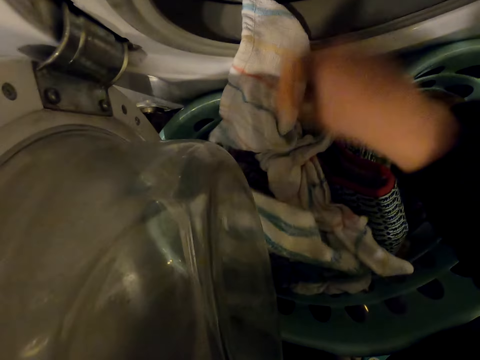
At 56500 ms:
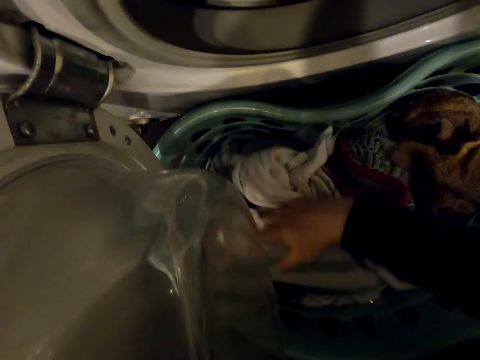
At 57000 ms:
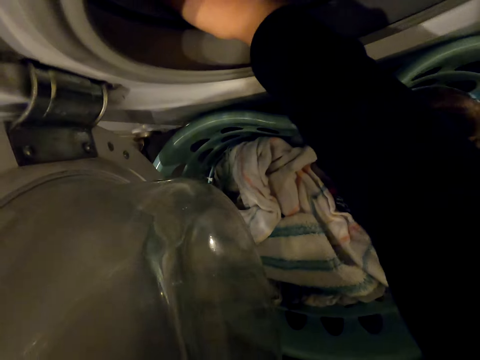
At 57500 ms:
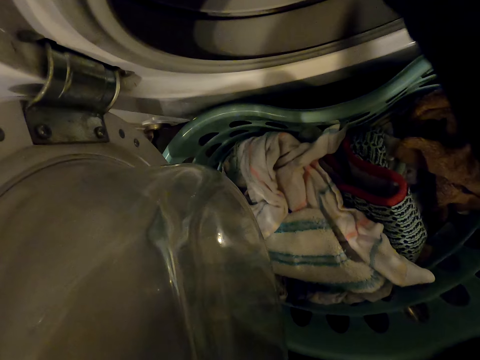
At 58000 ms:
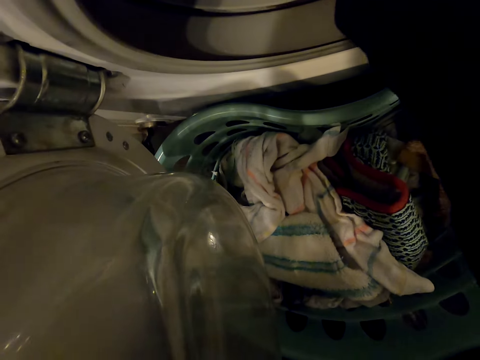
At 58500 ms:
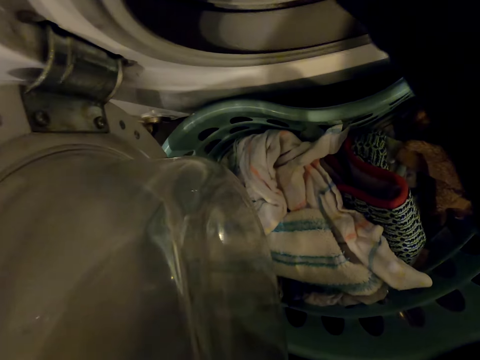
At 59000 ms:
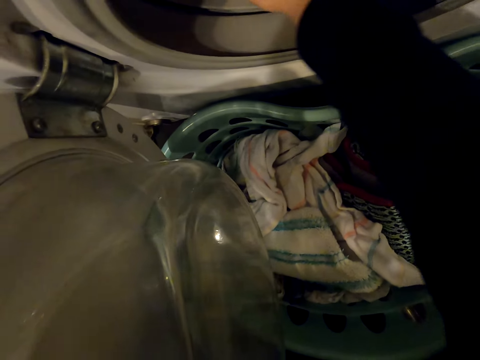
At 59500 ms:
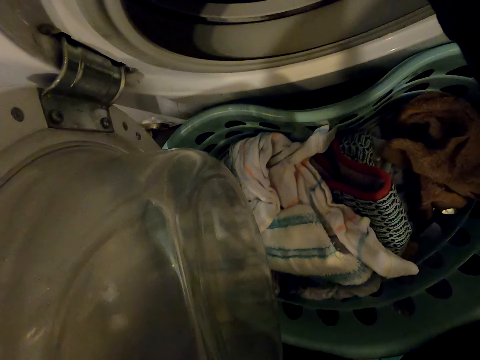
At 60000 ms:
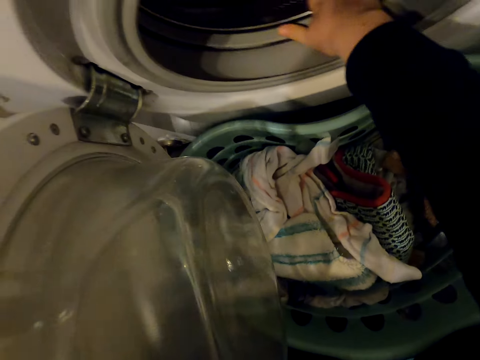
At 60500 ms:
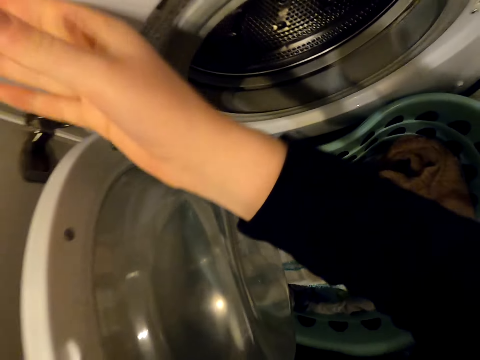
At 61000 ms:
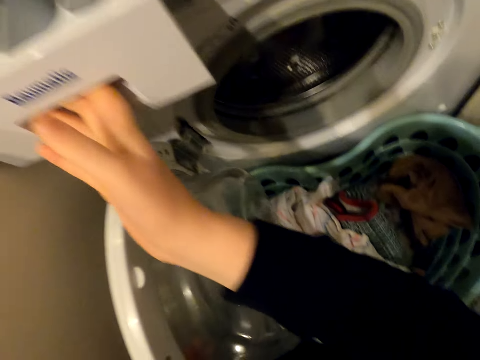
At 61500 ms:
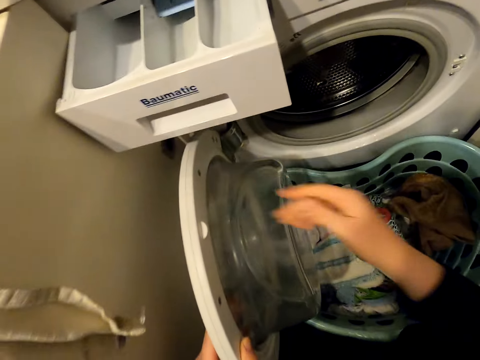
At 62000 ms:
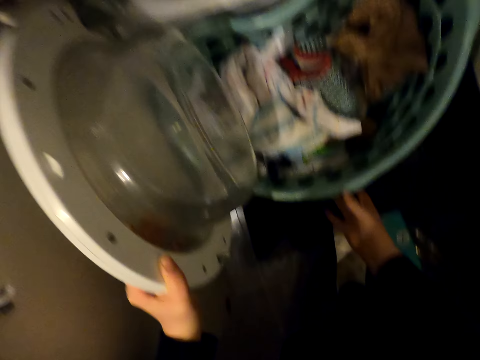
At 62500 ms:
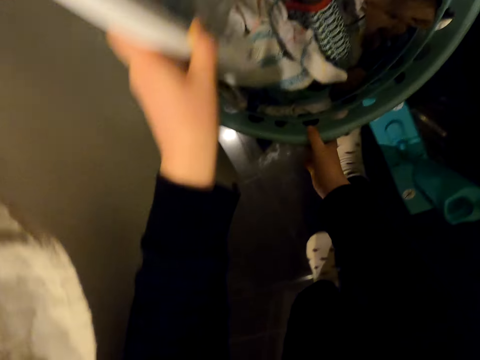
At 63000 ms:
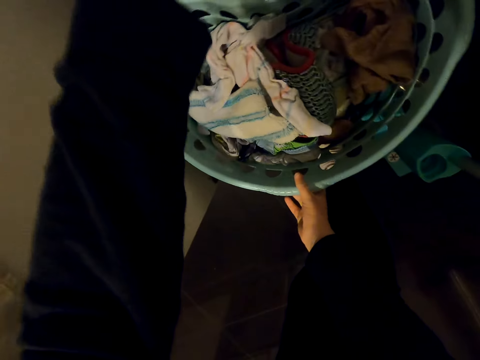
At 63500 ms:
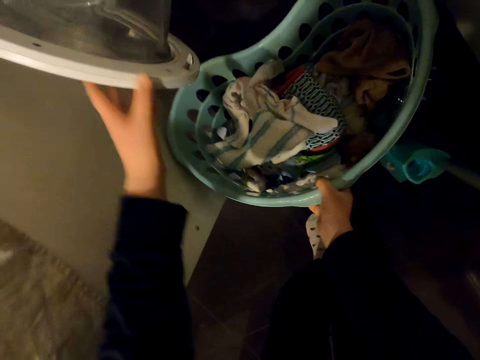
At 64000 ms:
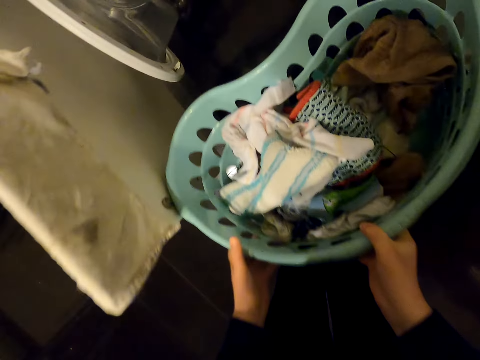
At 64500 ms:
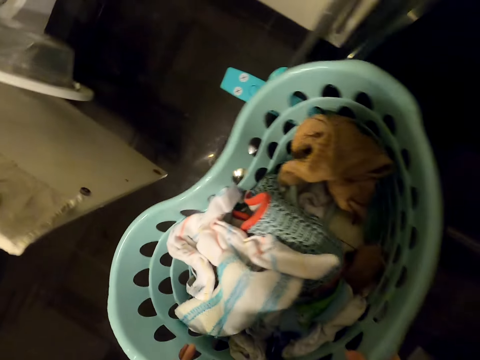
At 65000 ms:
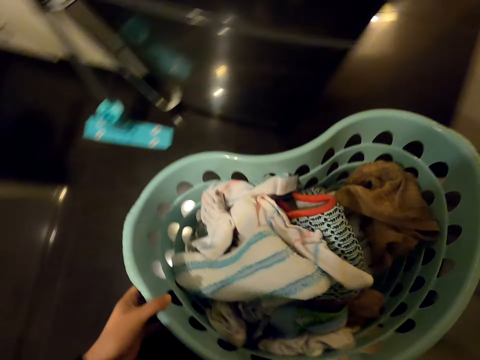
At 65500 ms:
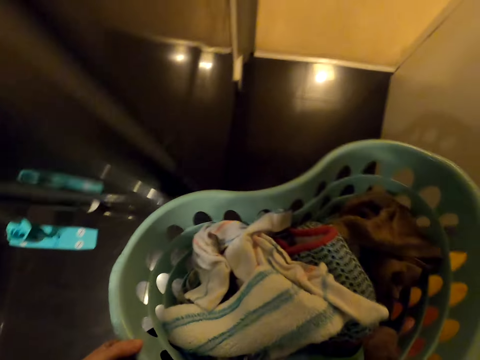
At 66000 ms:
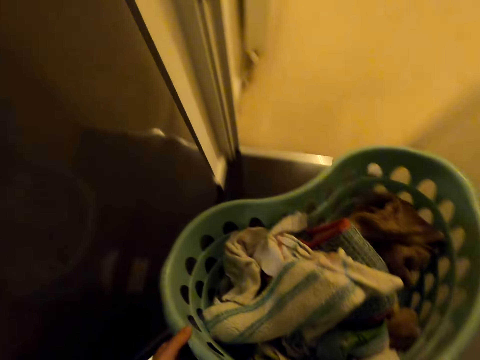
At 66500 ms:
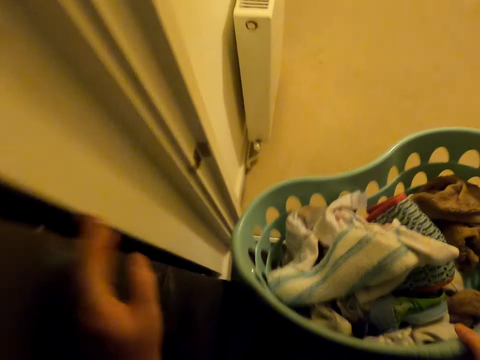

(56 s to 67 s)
The camera wearer takes clothes out of the washing machine. They open the washing machine soap drawer. They lift up the laundry basket, close the washing machine, open the washing machine, and carry the laundry basket out of the room.

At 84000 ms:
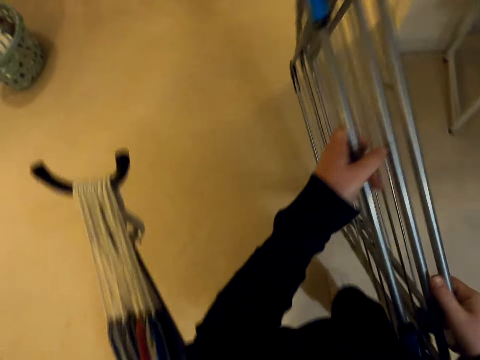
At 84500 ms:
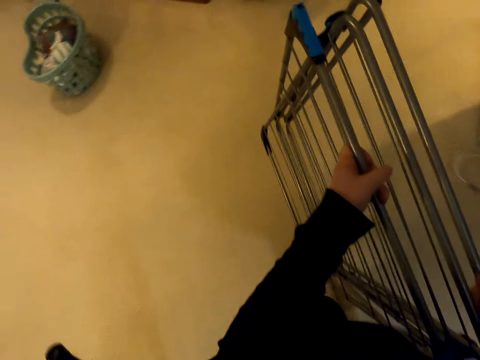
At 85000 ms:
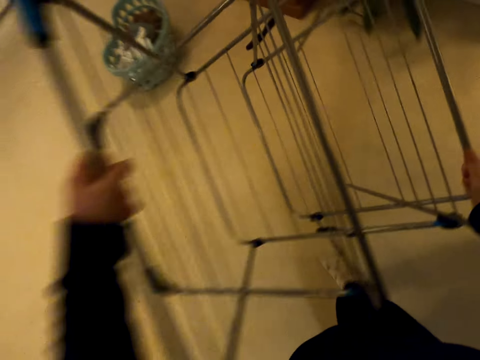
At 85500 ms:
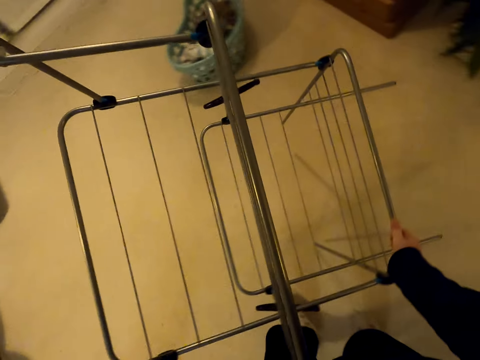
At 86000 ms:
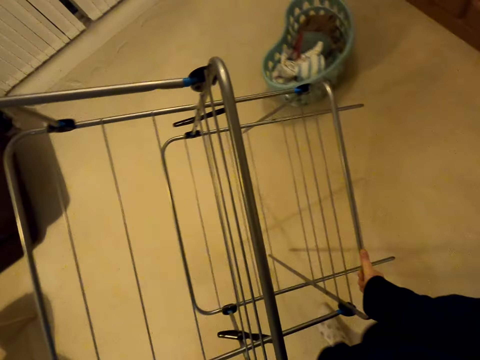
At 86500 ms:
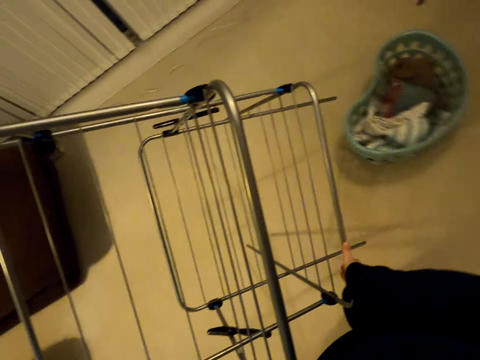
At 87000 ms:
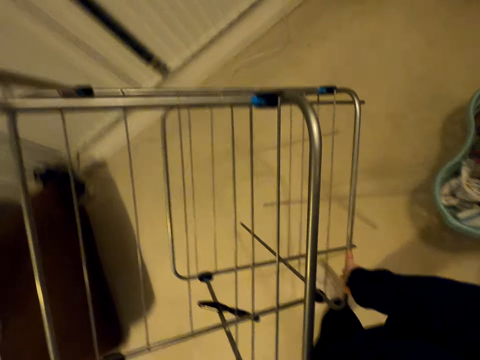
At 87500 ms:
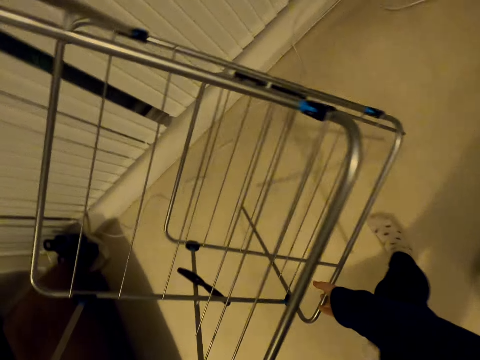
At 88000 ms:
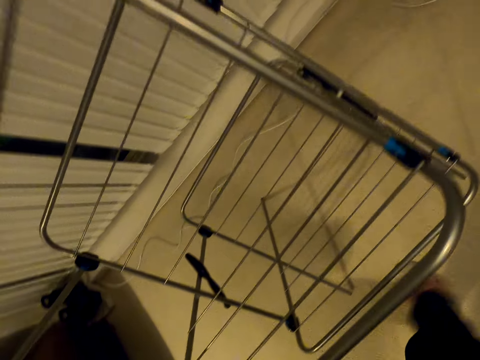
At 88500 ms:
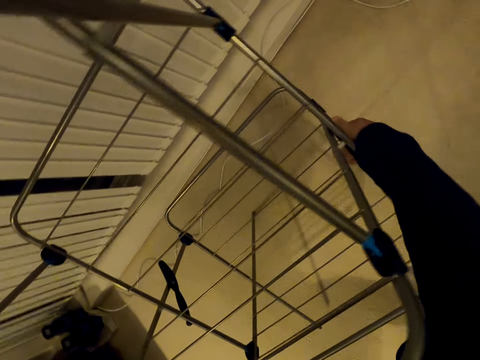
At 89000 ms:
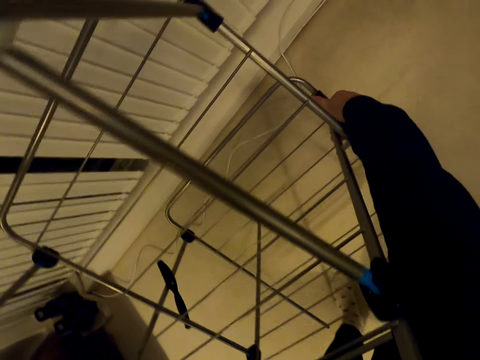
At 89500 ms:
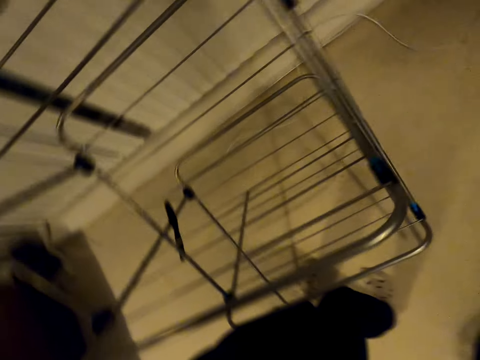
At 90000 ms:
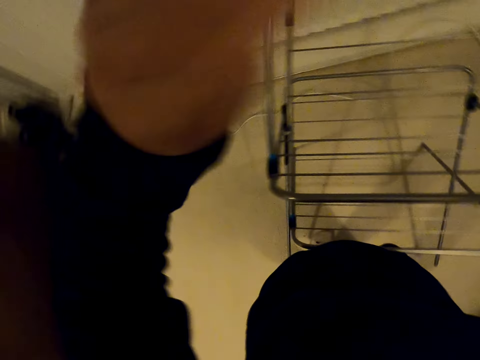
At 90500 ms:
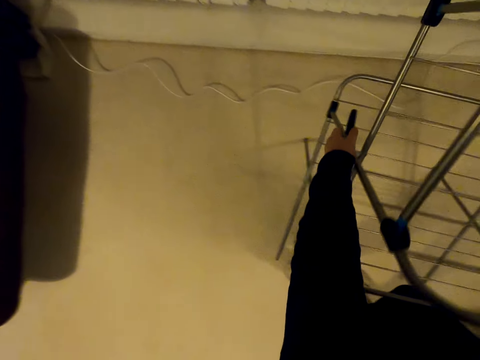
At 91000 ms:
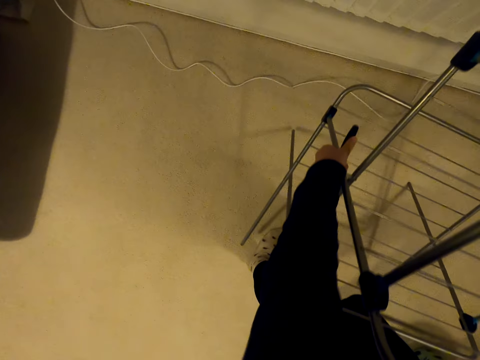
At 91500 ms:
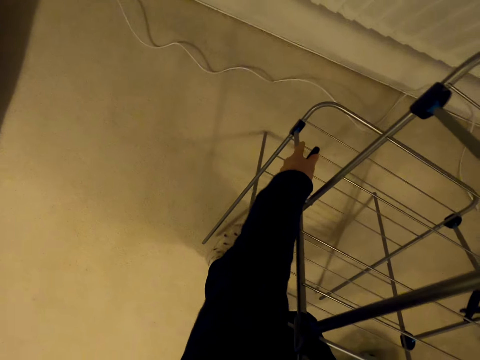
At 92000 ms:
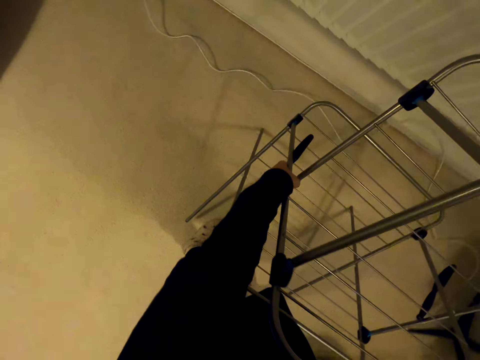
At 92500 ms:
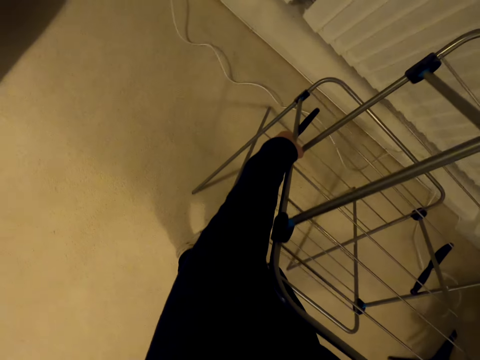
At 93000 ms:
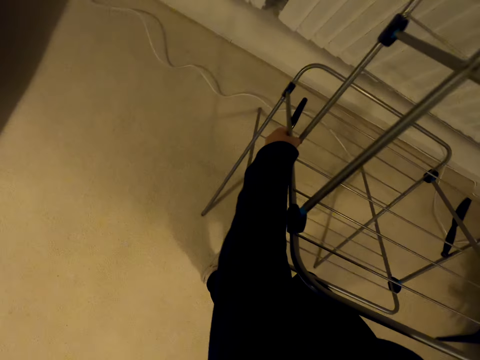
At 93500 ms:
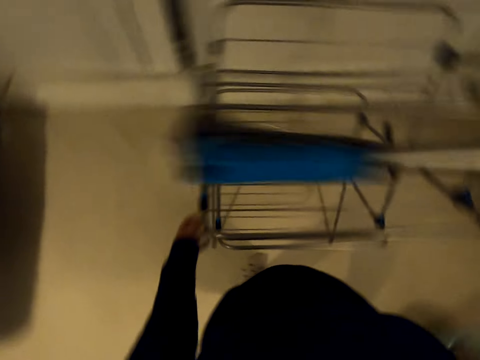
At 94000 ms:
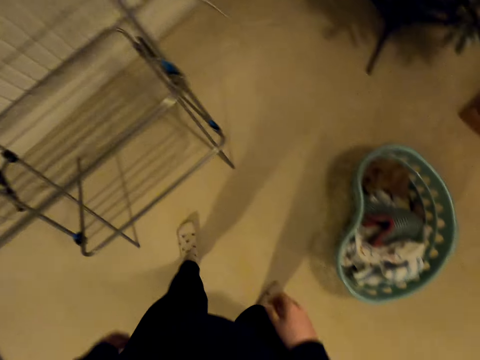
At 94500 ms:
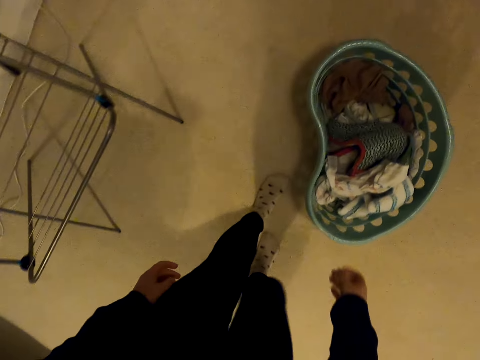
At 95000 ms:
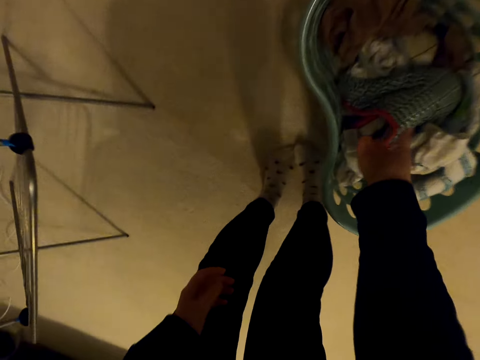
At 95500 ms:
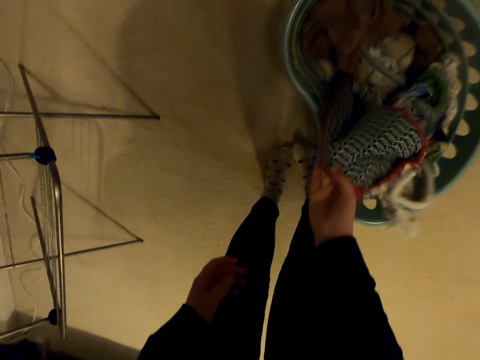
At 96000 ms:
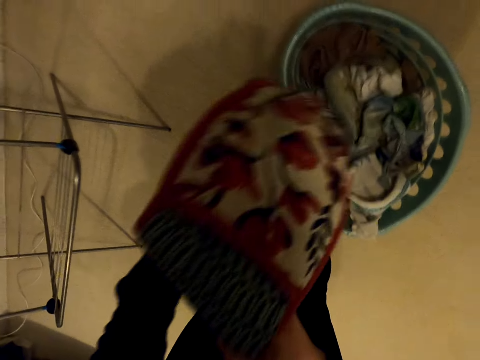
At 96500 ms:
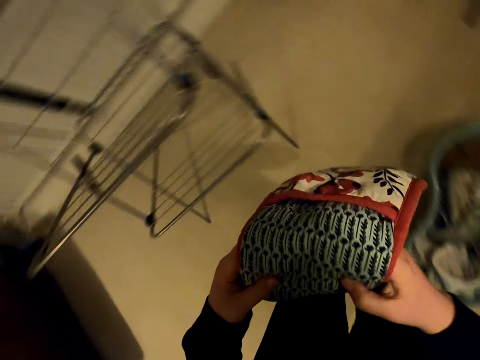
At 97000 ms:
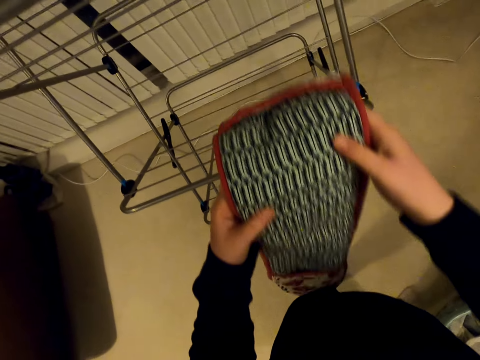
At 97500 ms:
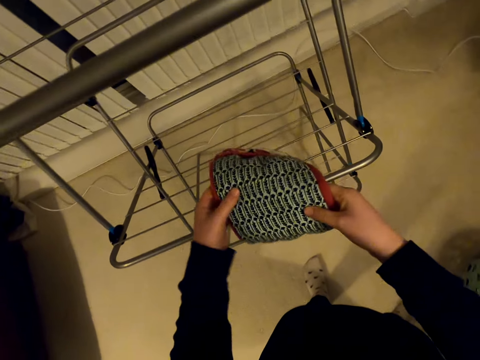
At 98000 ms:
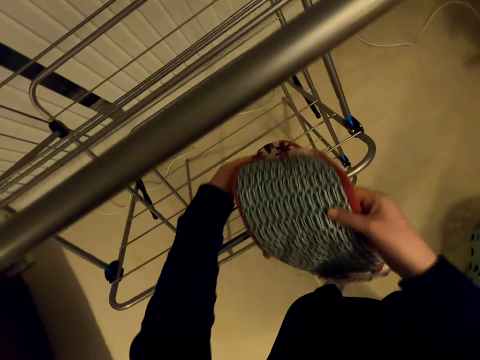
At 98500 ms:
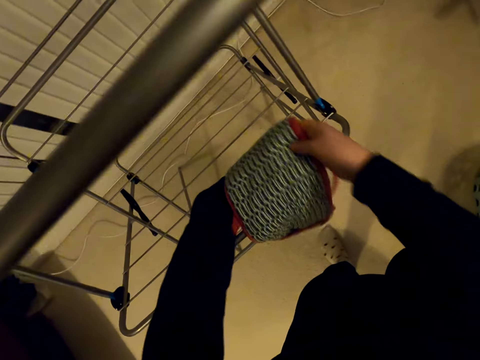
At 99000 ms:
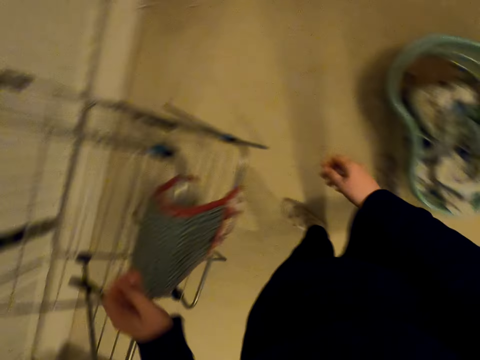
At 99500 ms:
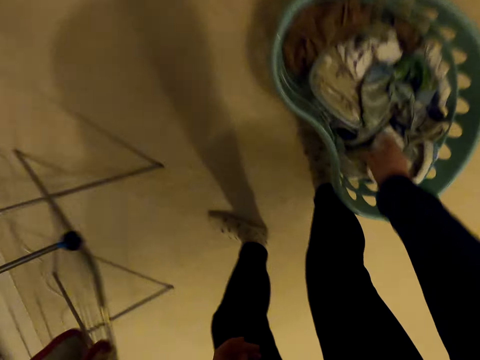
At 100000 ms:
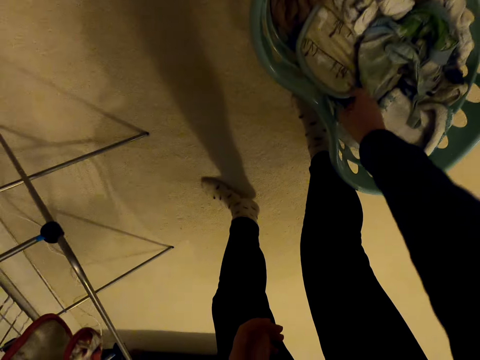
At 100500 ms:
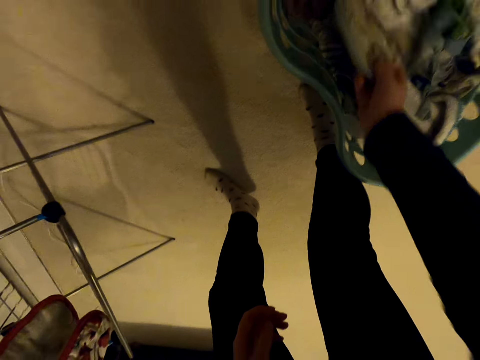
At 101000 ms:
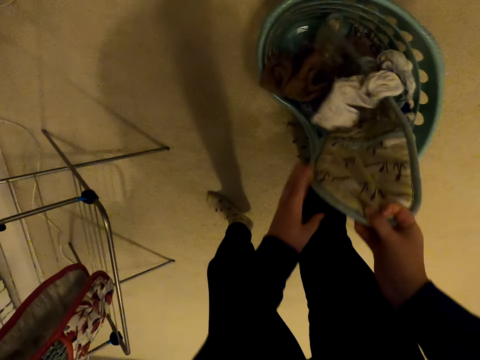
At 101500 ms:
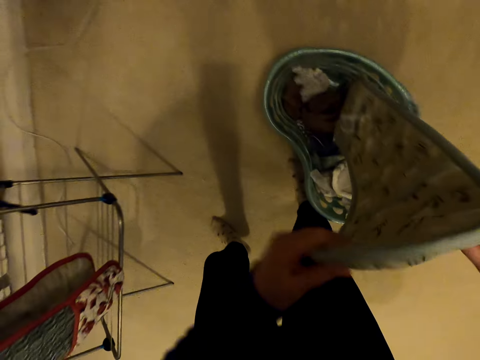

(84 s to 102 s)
The camera wearer stretches the cloth dryer. They hang the cloth dryer on the wall. They adjust the cloth dryer. They put down the cloth dryer. They take clothes in the laundry basket. They hang the cloth on the cloth dryer. They take clothes in the laundry basket.
